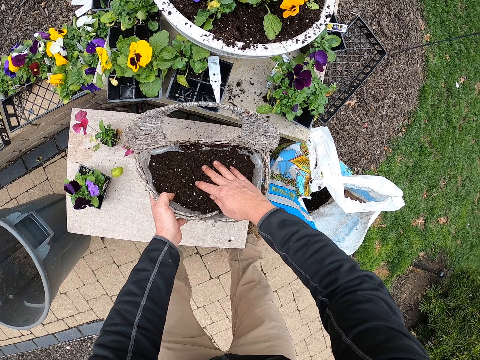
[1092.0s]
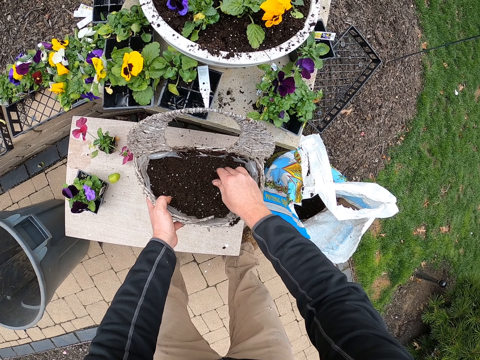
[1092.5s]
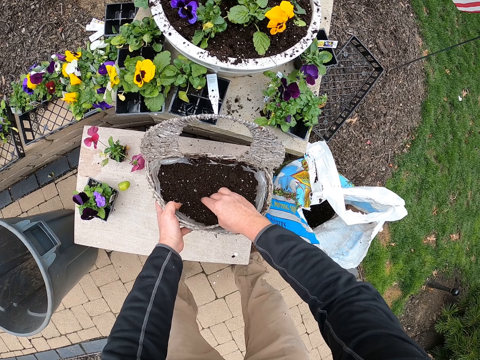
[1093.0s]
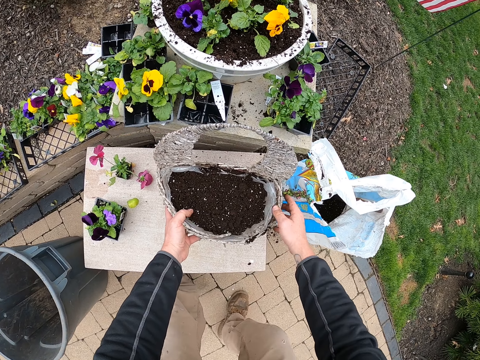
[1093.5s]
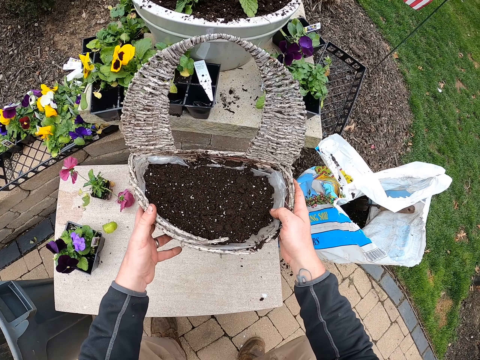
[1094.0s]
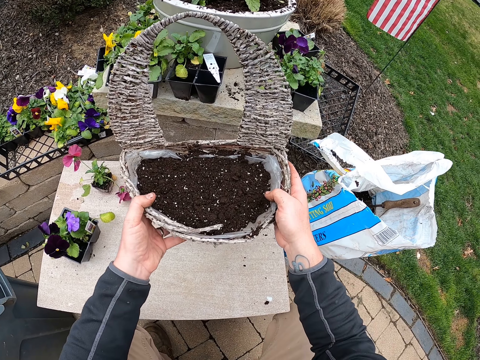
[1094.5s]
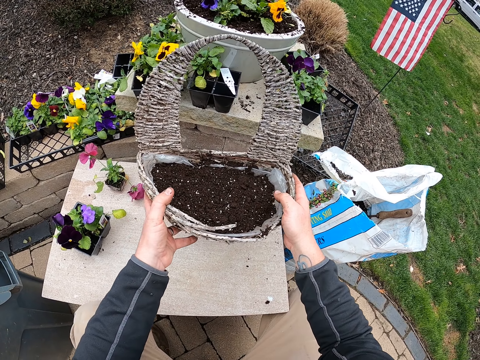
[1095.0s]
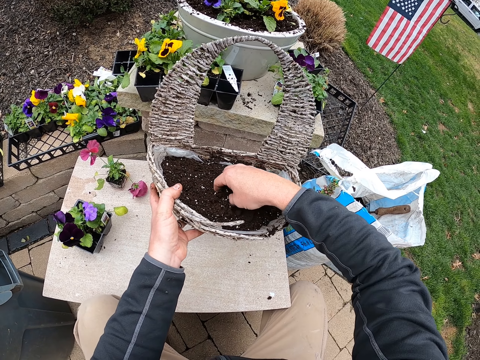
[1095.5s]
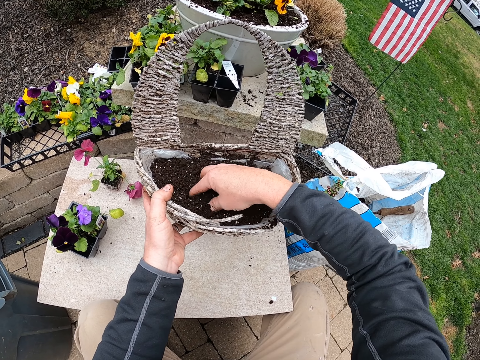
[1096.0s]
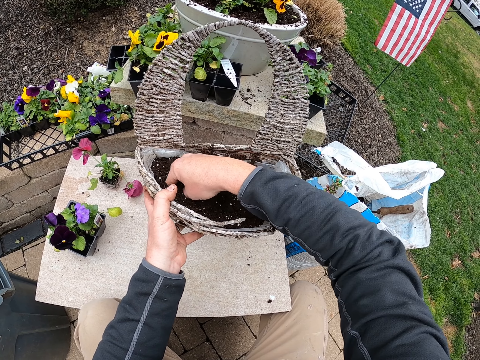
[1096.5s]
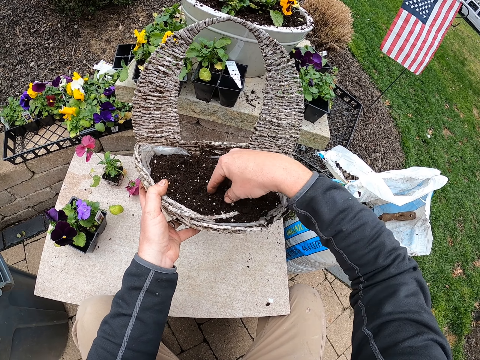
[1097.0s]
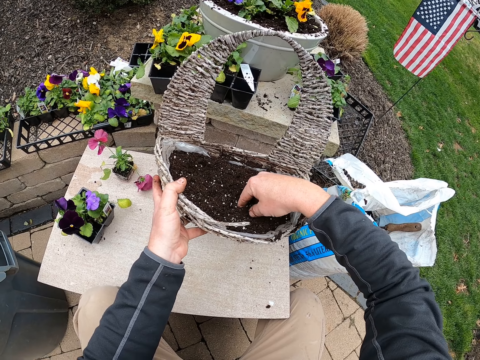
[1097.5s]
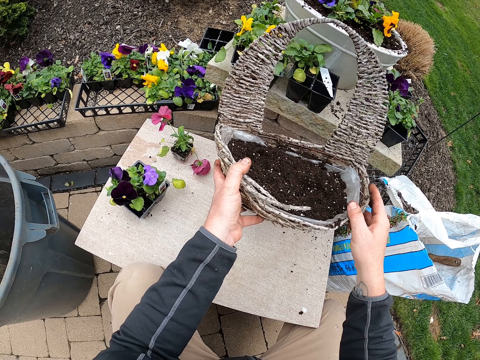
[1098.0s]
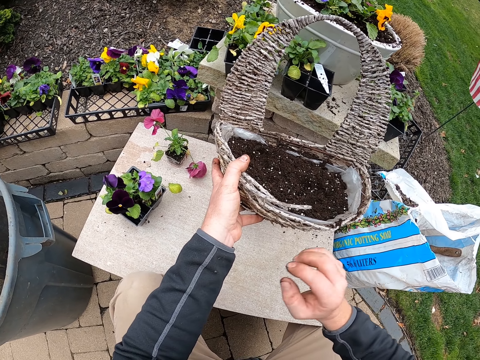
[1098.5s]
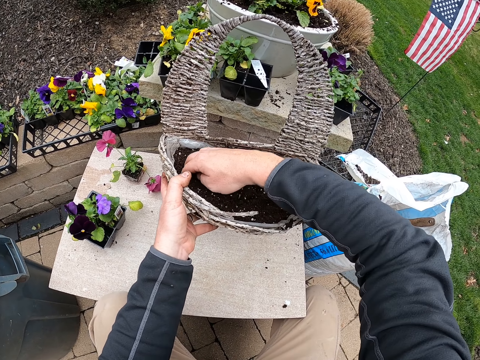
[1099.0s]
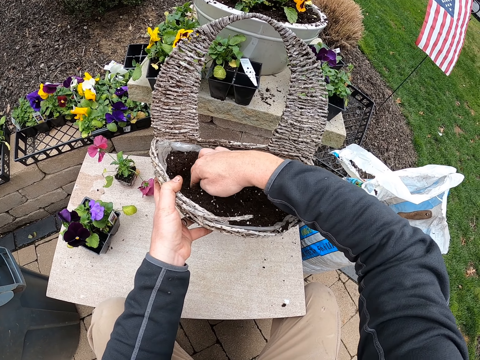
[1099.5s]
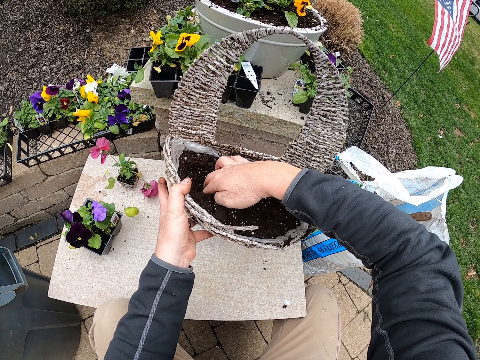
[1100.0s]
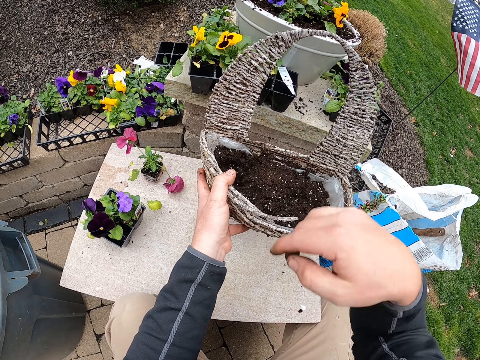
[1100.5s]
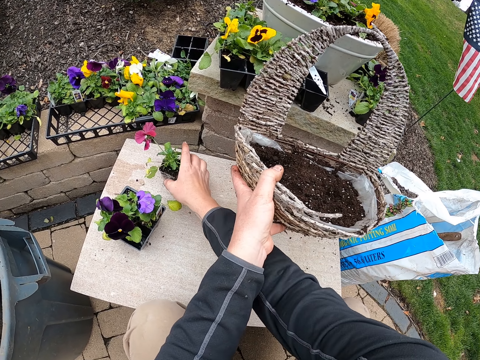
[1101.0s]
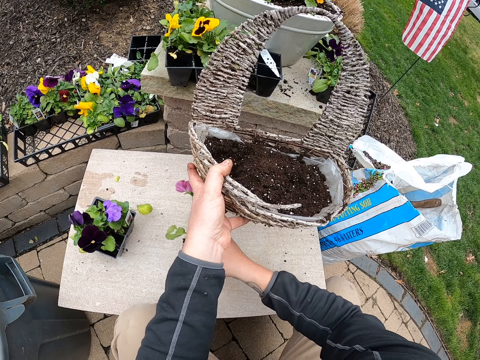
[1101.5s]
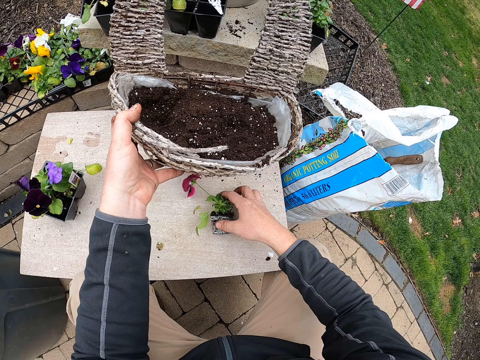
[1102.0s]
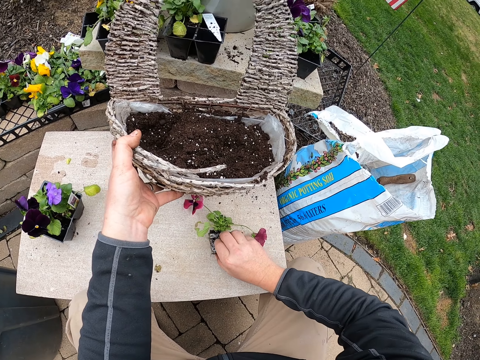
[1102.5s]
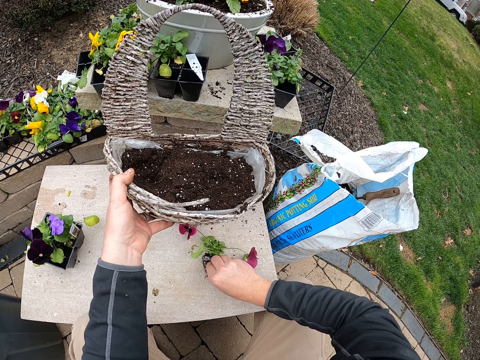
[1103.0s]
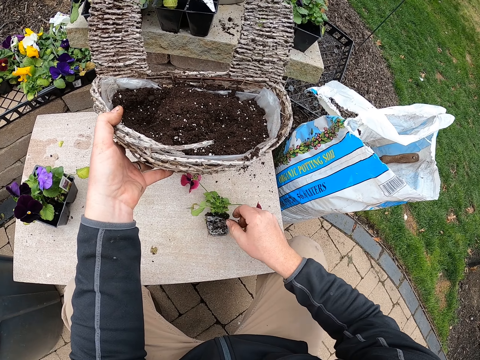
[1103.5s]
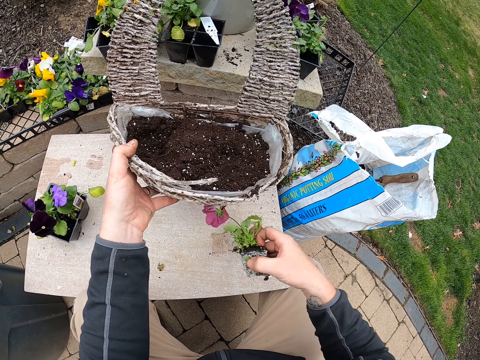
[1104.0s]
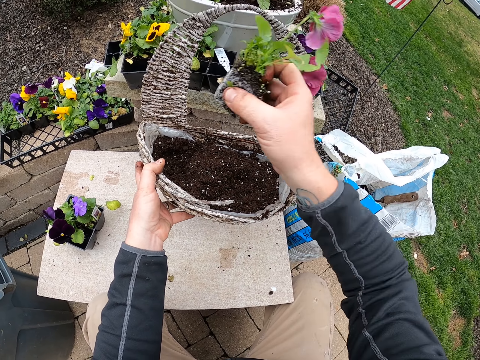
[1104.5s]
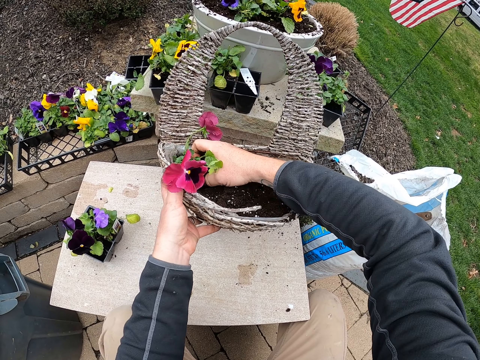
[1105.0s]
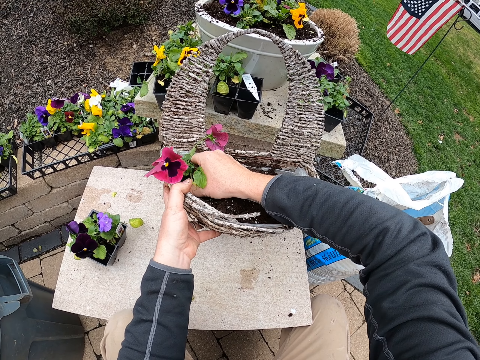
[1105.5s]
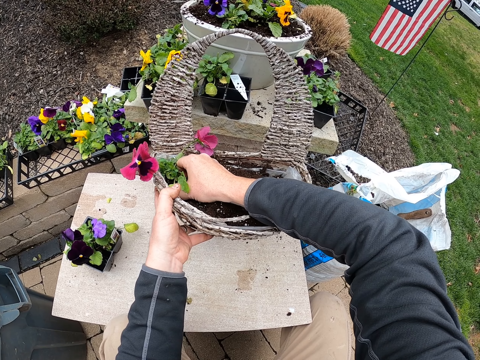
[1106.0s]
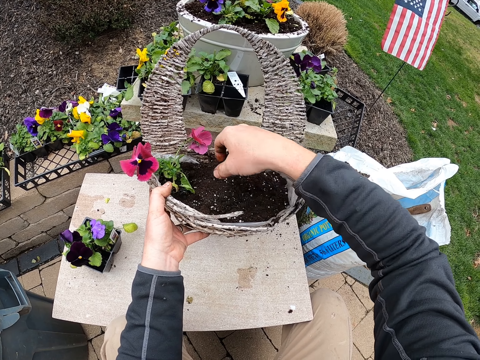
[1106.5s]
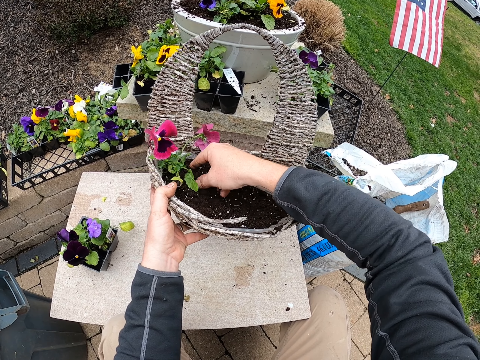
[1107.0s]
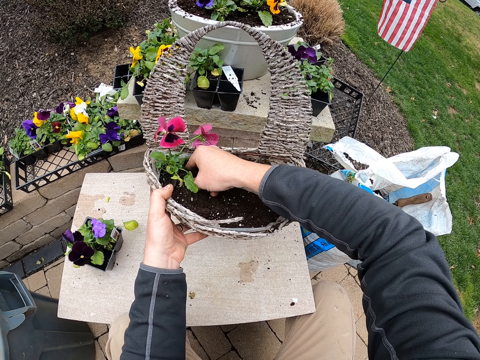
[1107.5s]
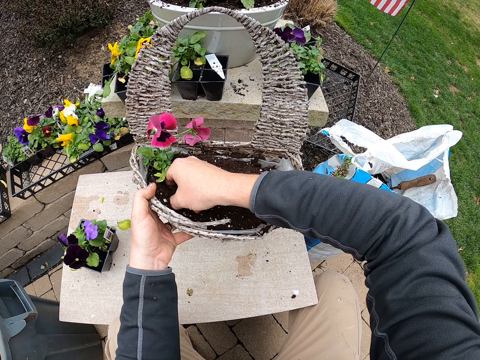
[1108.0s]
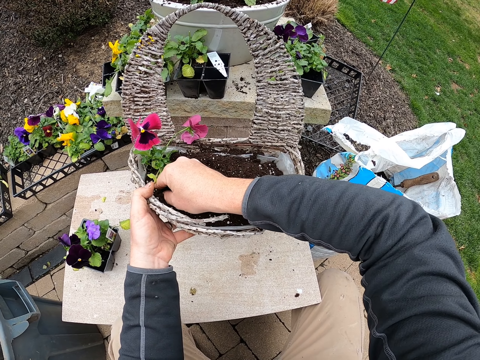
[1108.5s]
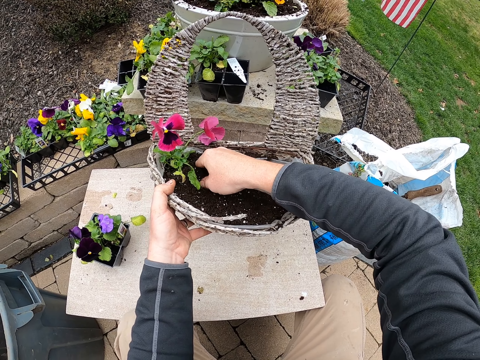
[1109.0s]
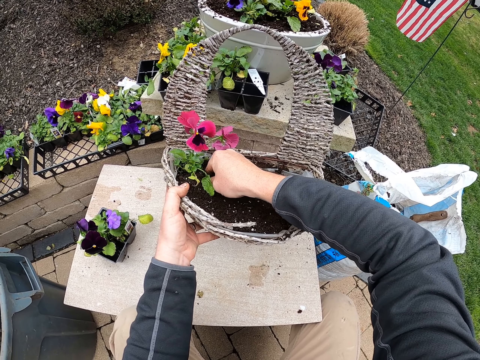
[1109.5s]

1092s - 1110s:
The camera wearer puts soil in the bucket. They press the soil. They touch the hanging basket. They move the soil with a hand. They pick a flower or plant. They put the flower down. They press the flower. They pick the flower. They plant the flower in the basket. They spread the soil. They fix the plant into the soil.

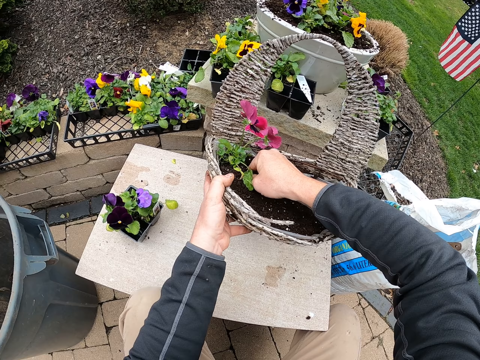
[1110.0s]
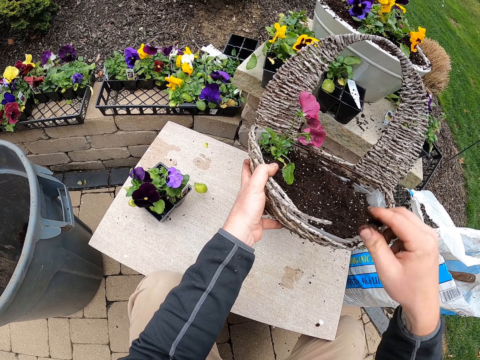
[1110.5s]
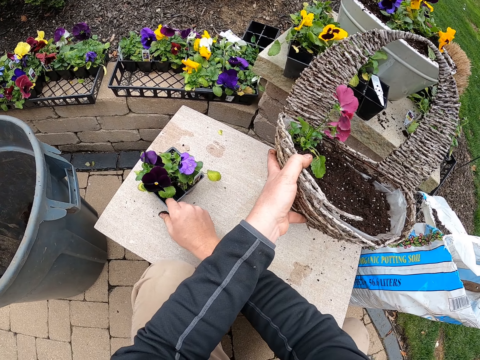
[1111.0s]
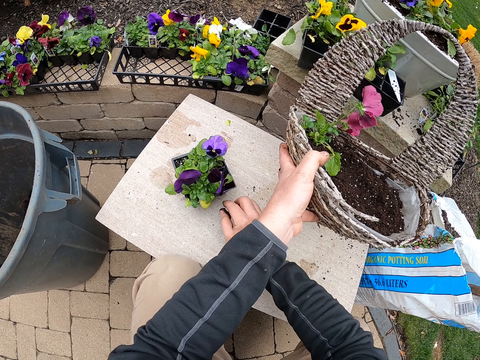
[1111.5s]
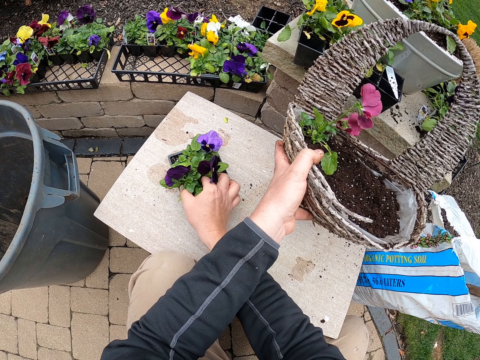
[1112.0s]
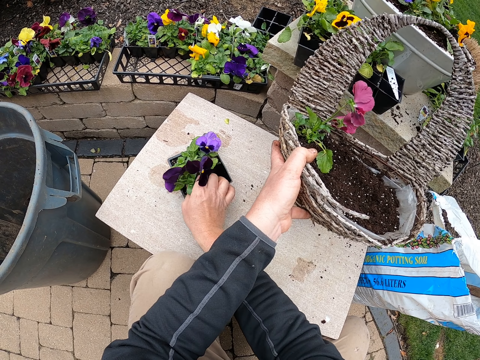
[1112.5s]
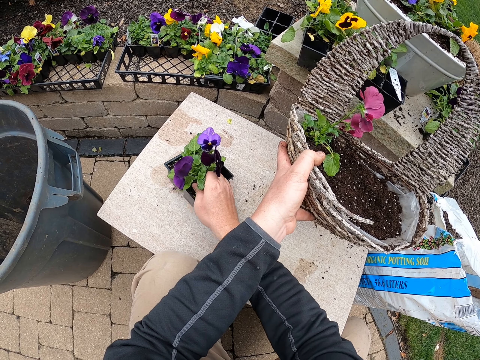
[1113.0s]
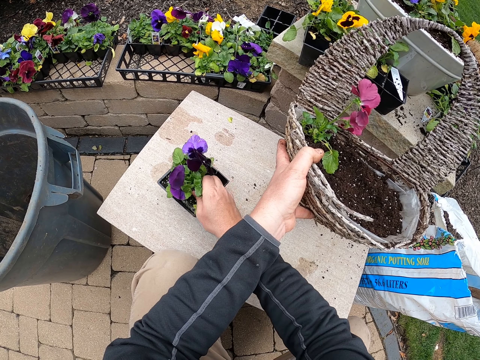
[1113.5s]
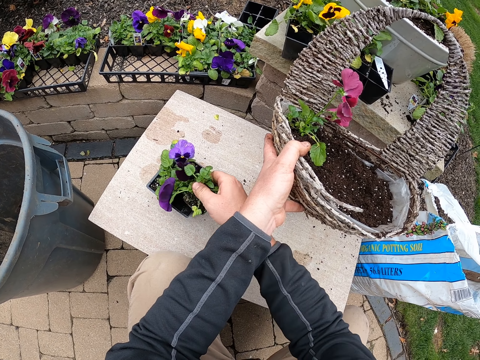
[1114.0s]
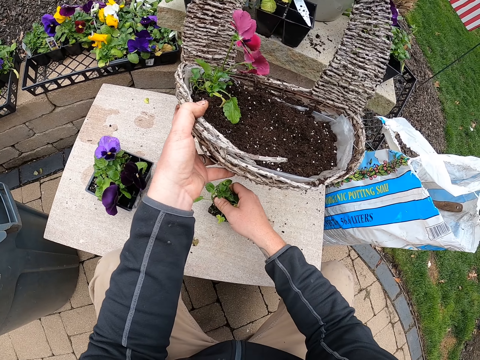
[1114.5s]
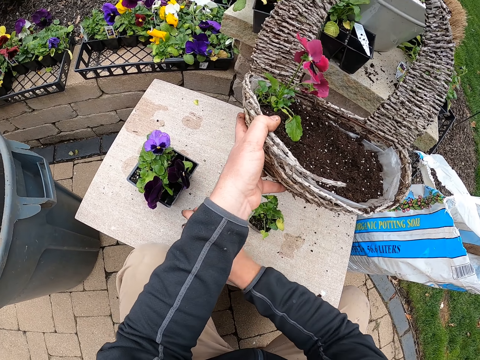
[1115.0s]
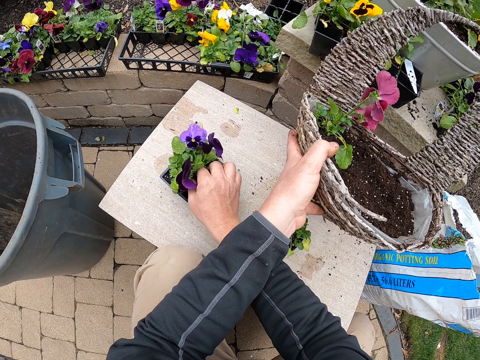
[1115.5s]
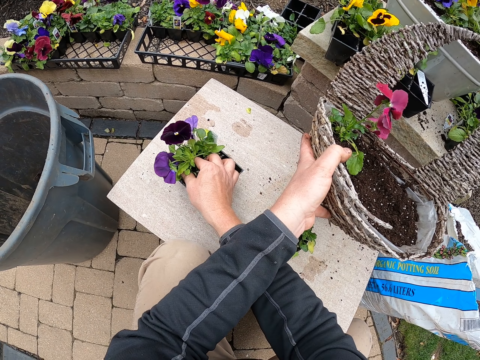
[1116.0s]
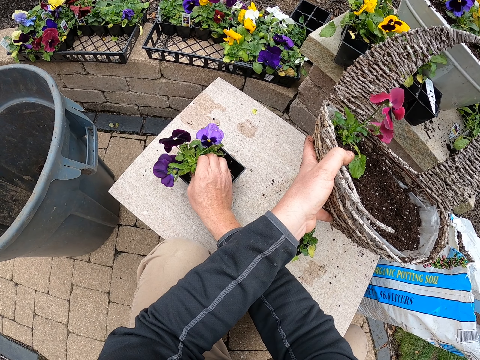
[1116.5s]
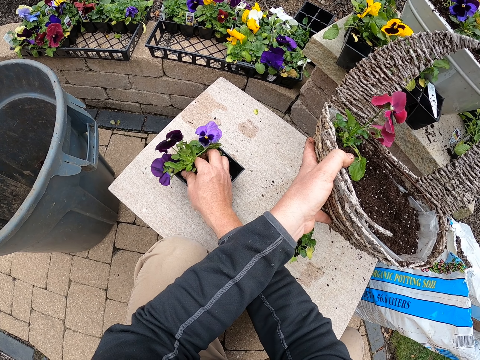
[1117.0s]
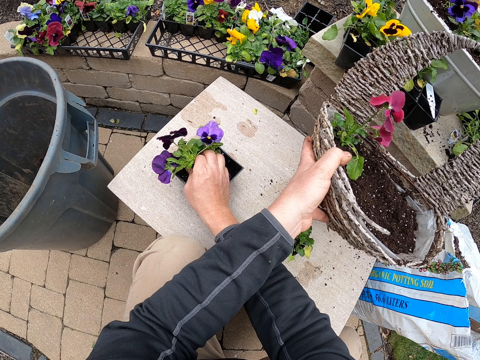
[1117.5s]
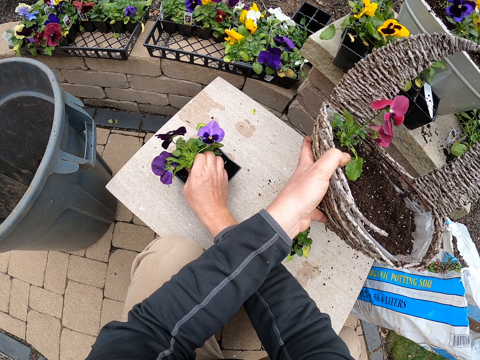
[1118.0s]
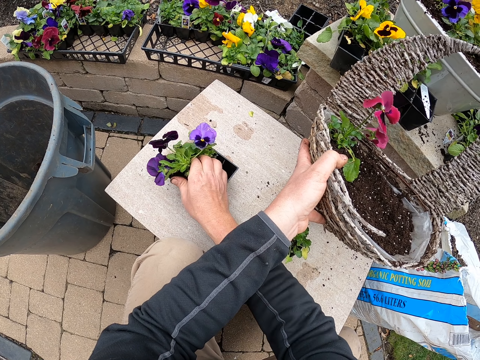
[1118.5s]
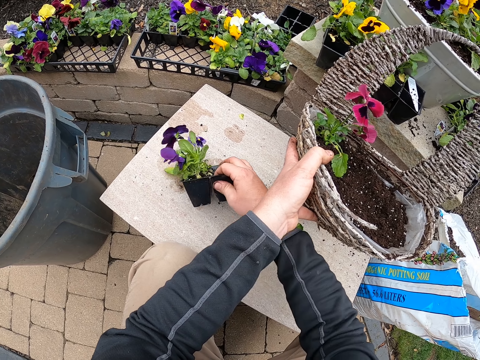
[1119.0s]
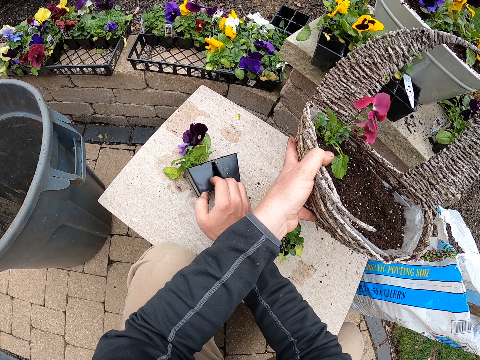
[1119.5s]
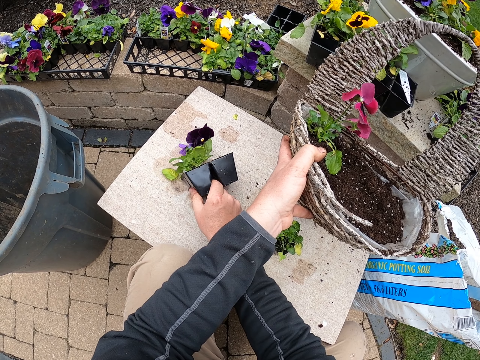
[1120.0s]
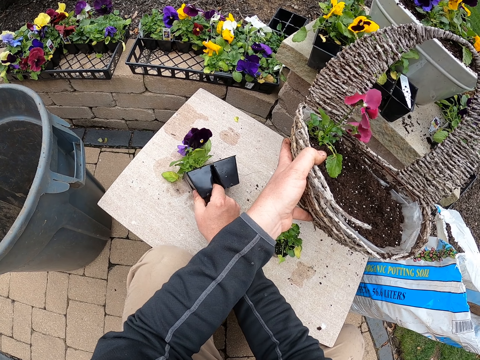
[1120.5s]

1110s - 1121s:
The camera wearer holds a container. They move a half seed tray. They pick a flower or plant. They drop the flower. They pick the flower. They touch the plant. They turn the seed tray.
